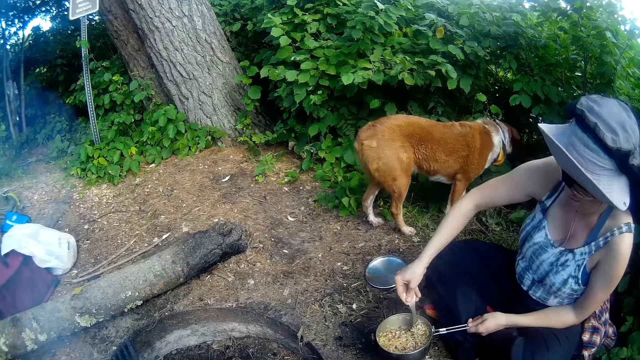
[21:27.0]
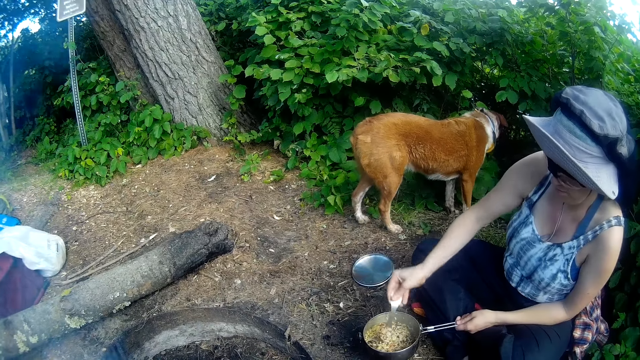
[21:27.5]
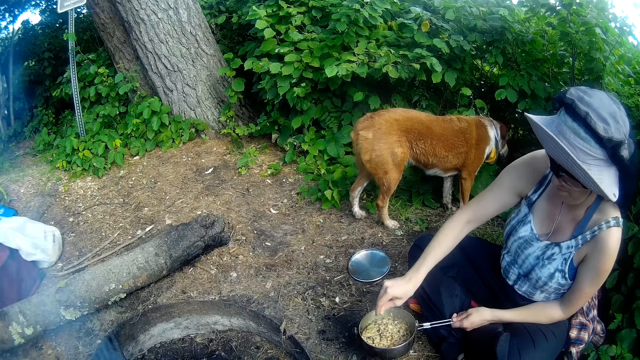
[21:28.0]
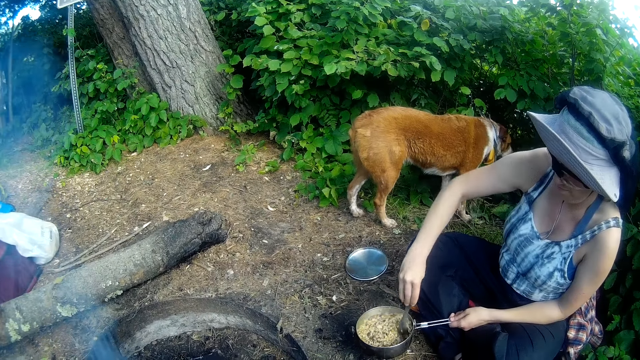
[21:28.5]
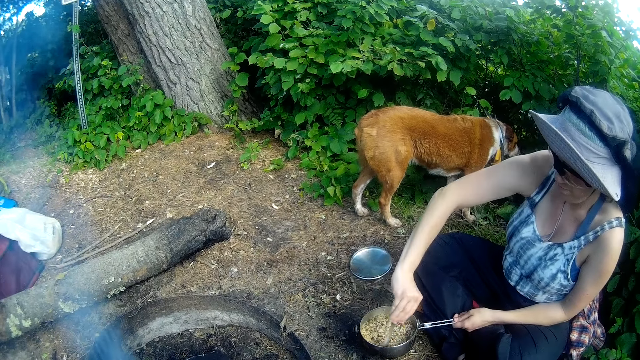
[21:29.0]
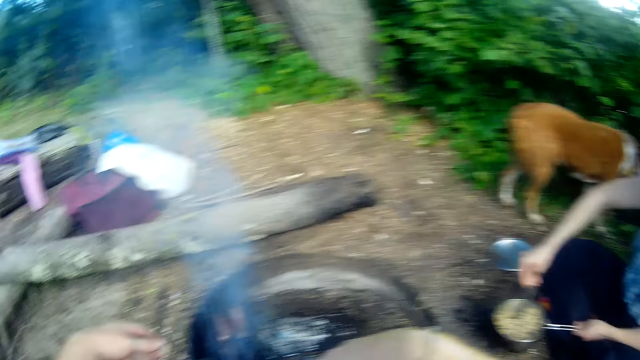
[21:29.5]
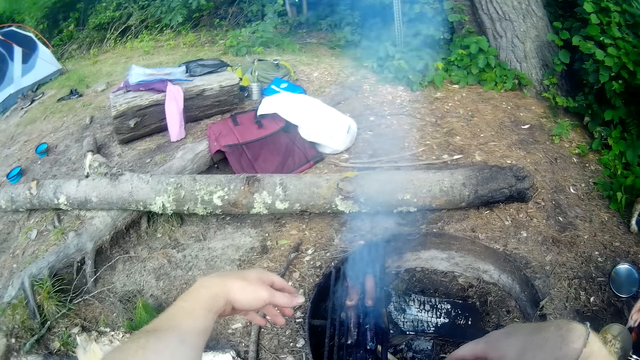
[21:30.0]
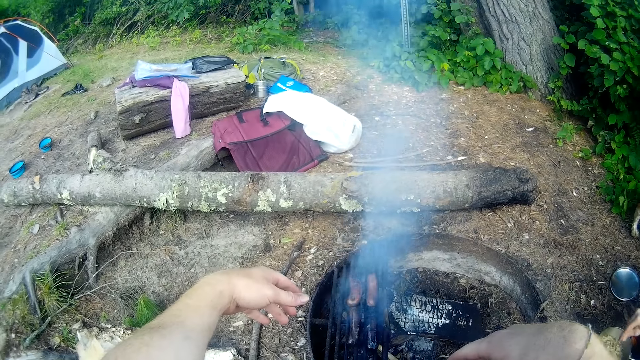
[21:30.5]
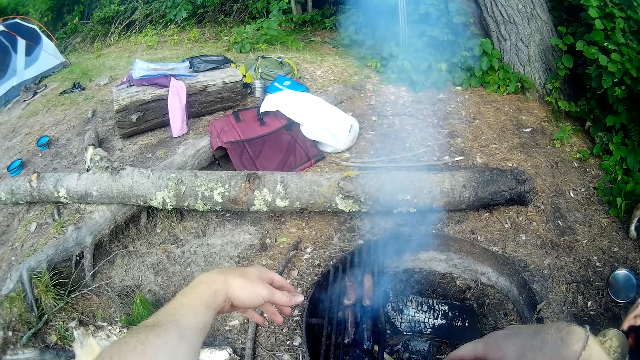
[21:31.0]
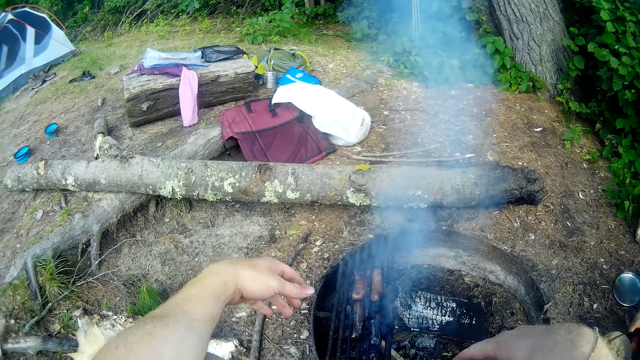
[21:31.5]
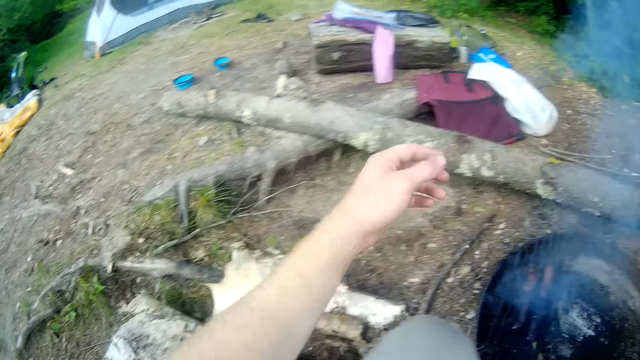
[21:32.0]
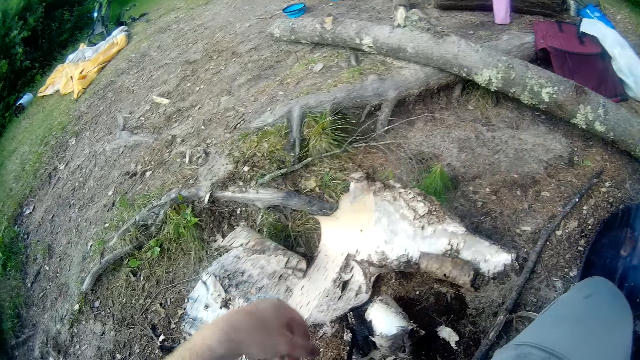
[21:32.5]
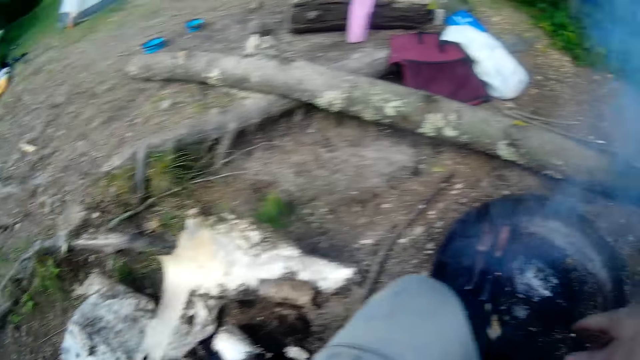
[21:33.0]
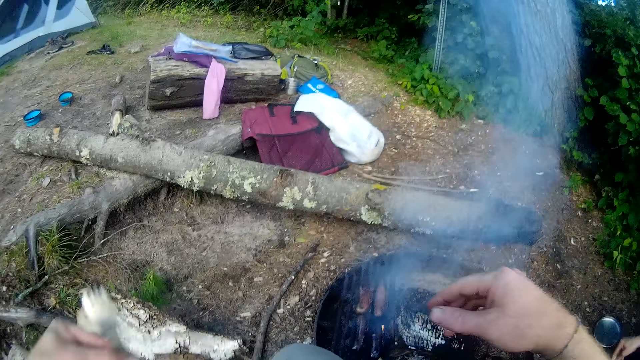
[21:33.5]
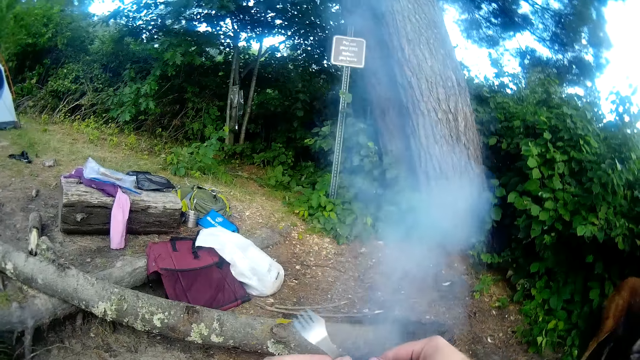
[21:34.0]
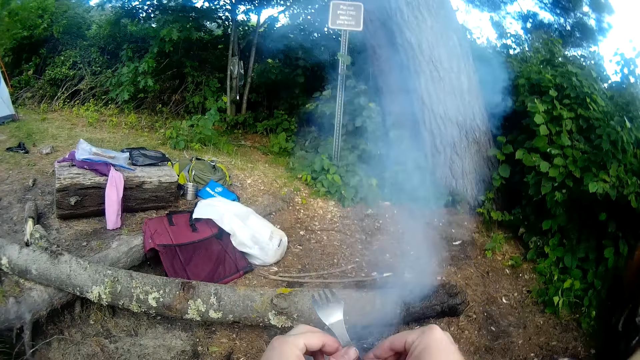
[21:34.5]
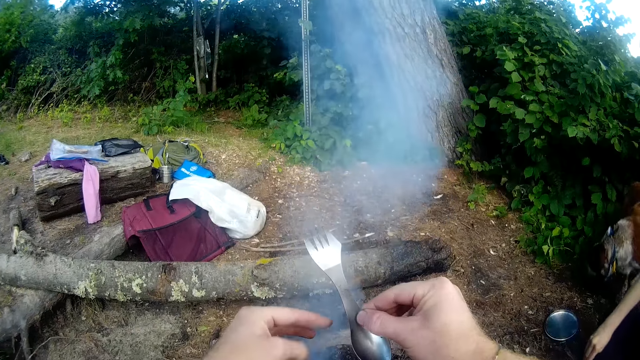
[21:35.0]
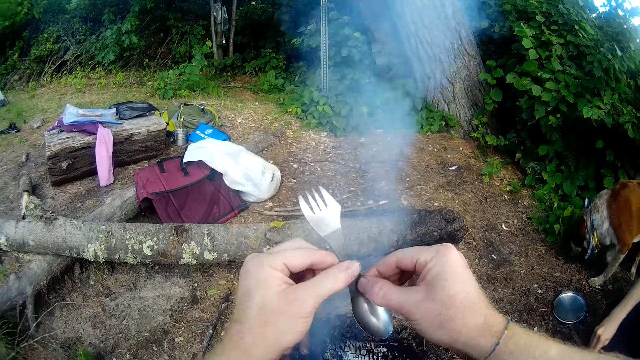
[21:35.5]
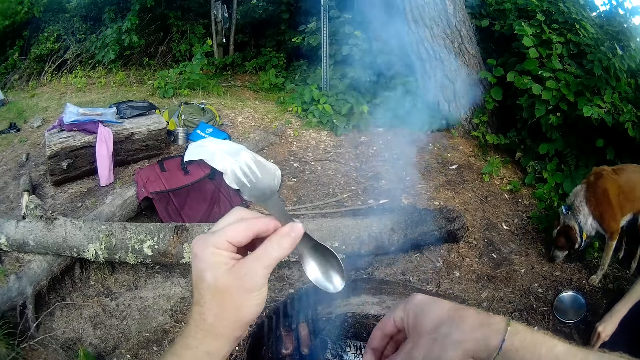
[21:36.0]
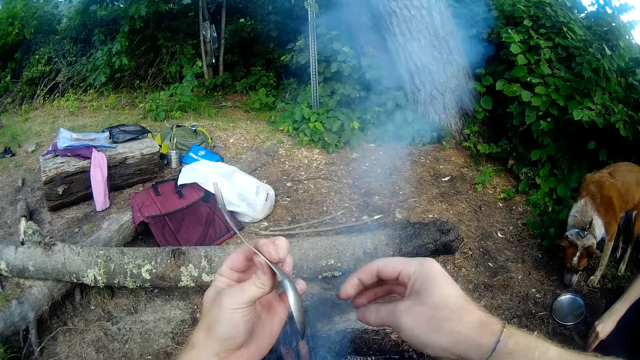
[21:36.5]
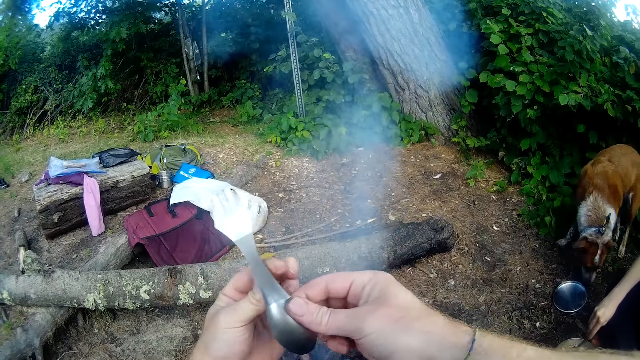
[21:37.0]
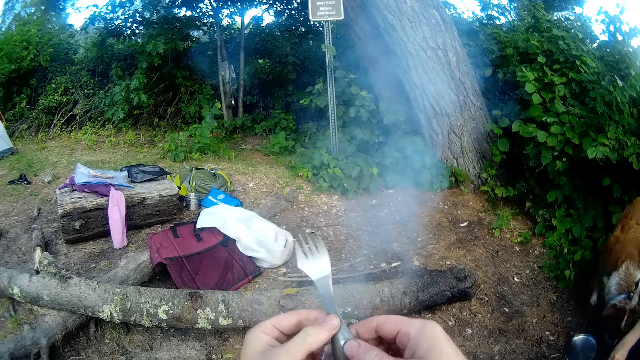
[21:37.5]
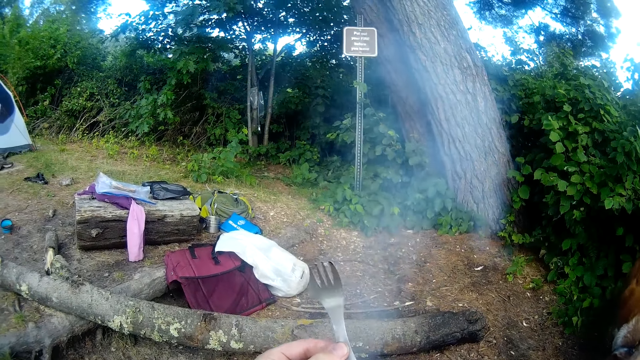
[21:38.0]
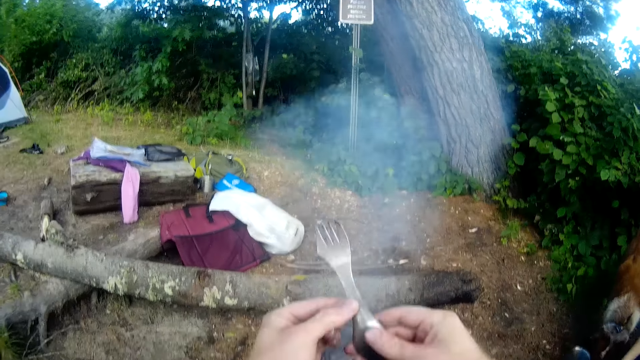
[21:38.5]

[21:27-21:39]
The camera wearer moves the spork or spoon to his right hand. He holds the spork in his hands. He wipes the spork with his right hand, with his finger.

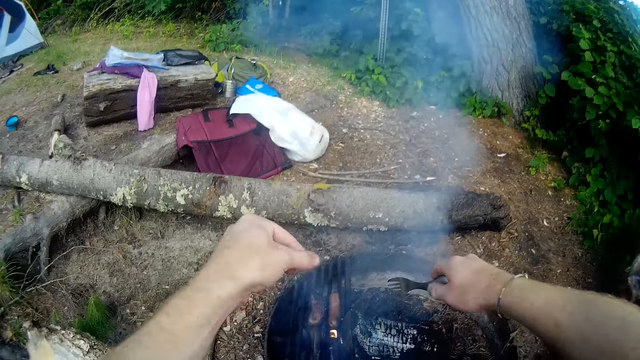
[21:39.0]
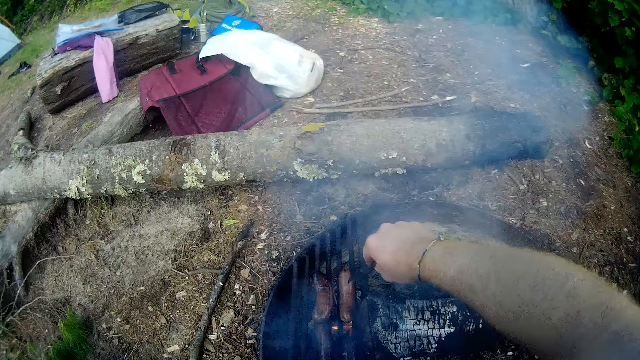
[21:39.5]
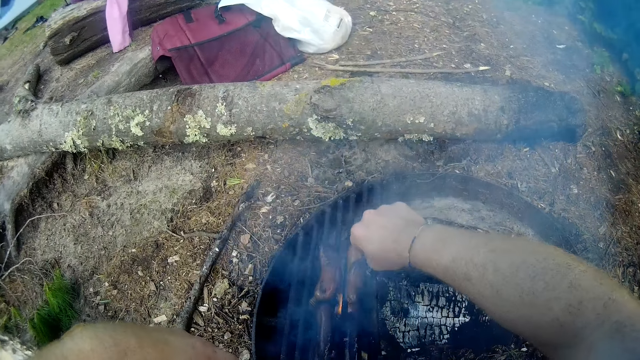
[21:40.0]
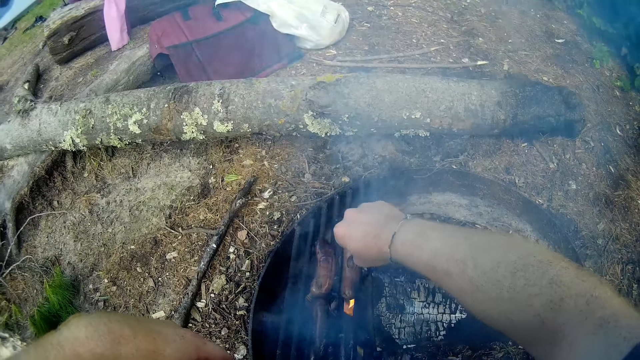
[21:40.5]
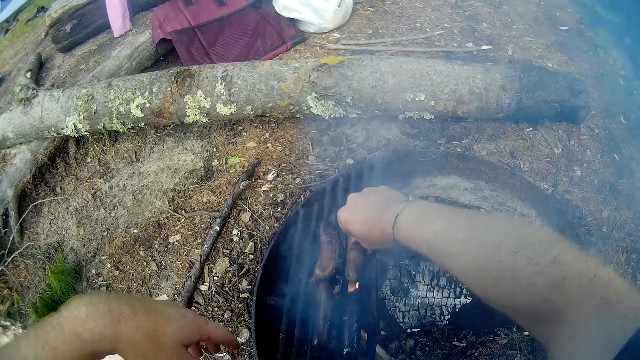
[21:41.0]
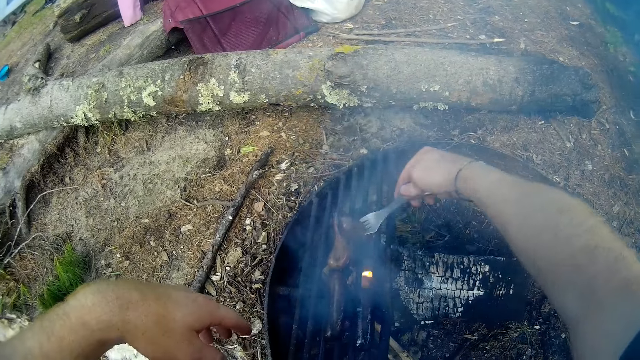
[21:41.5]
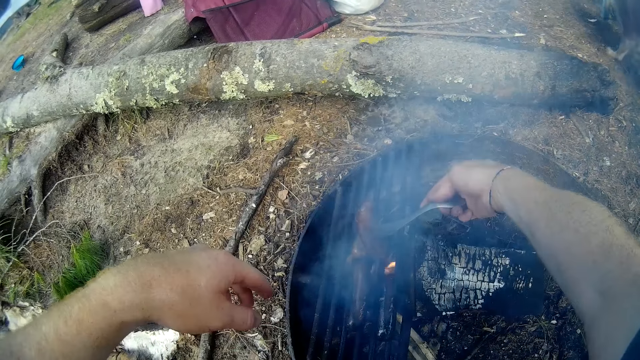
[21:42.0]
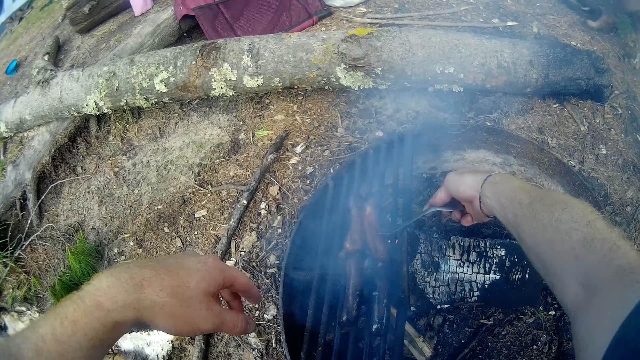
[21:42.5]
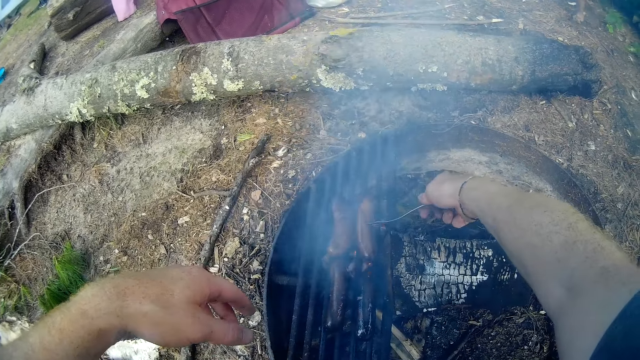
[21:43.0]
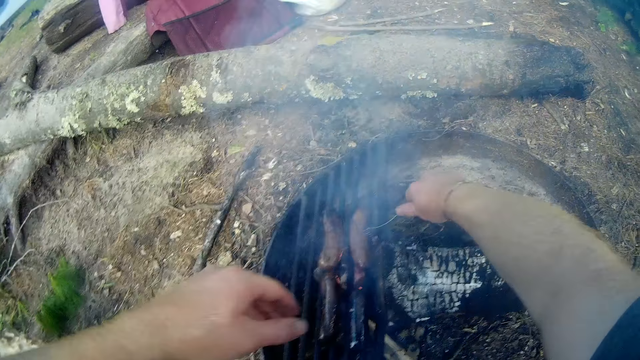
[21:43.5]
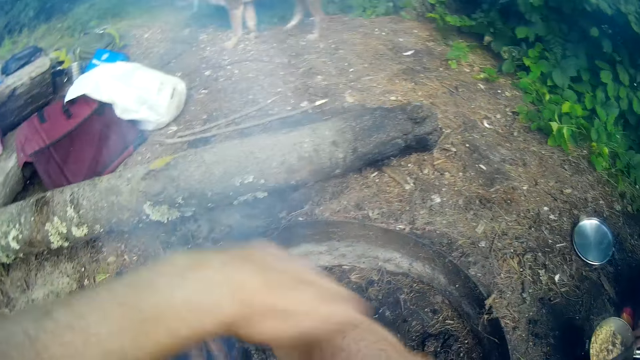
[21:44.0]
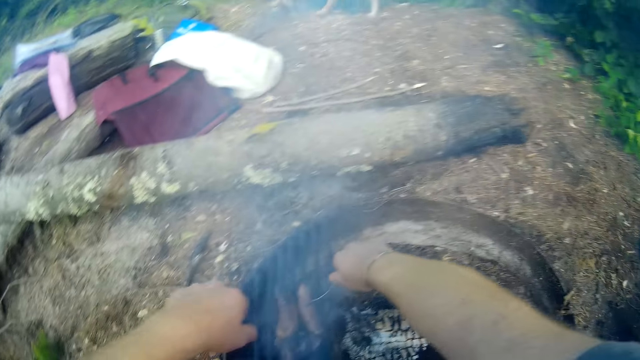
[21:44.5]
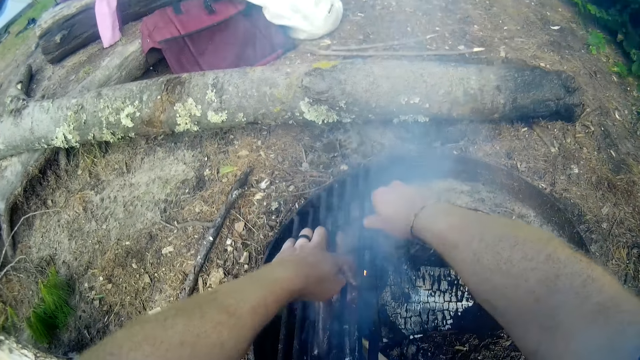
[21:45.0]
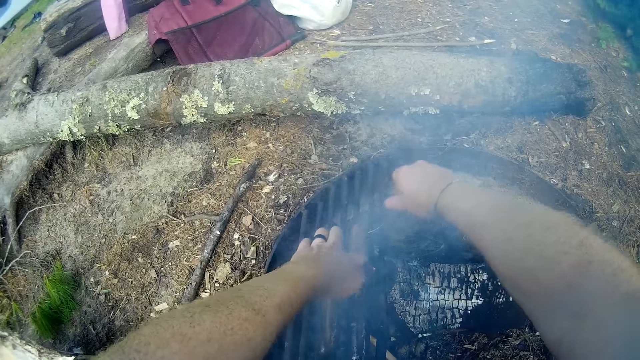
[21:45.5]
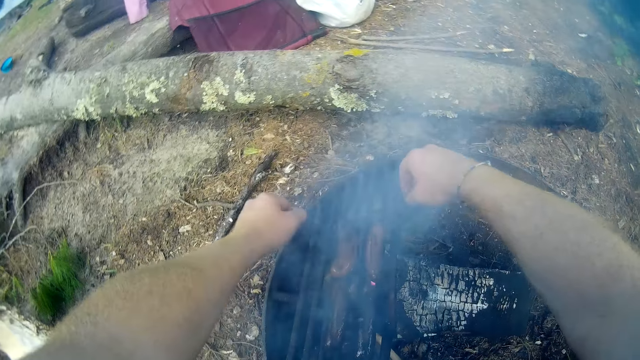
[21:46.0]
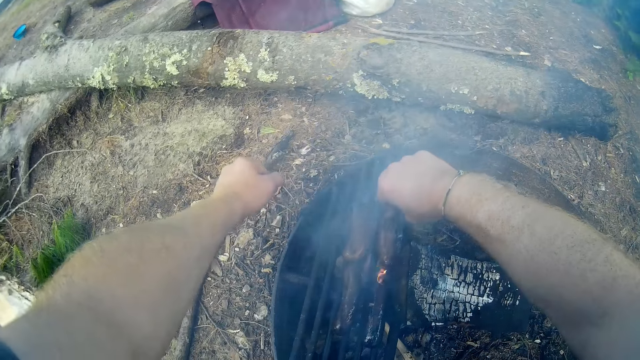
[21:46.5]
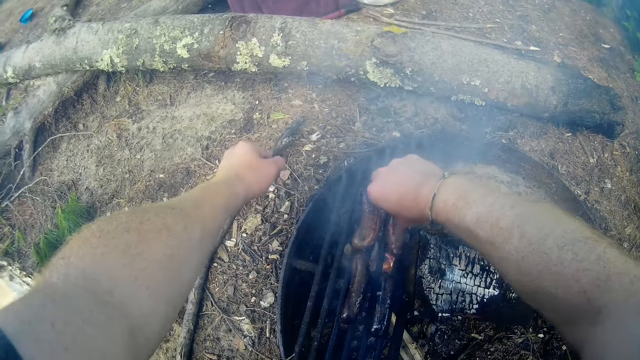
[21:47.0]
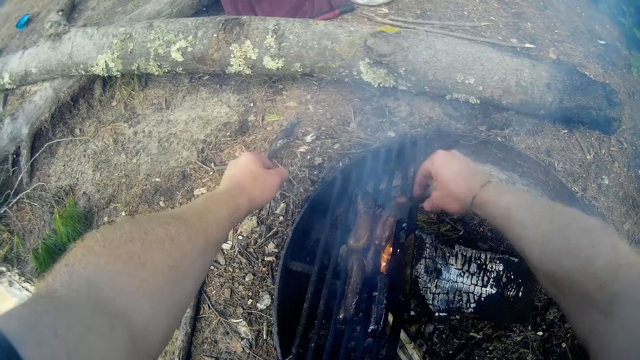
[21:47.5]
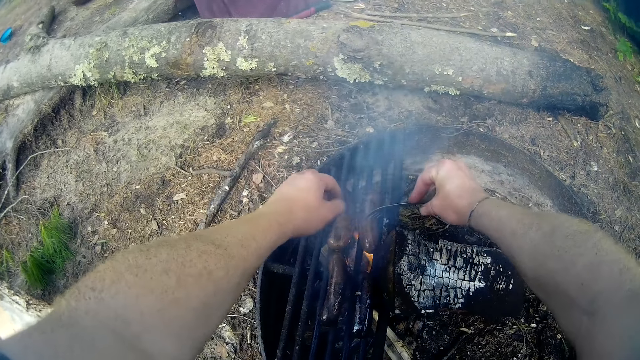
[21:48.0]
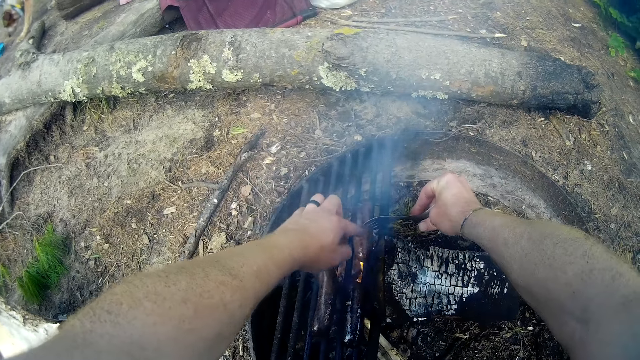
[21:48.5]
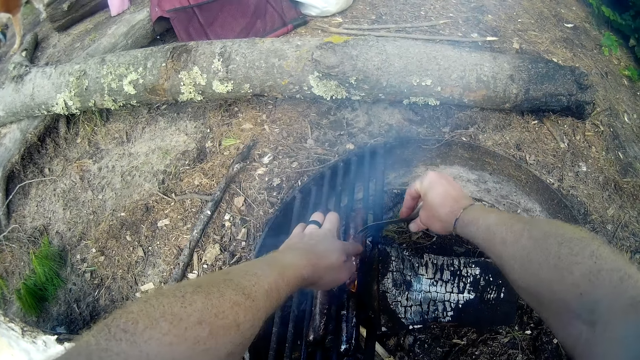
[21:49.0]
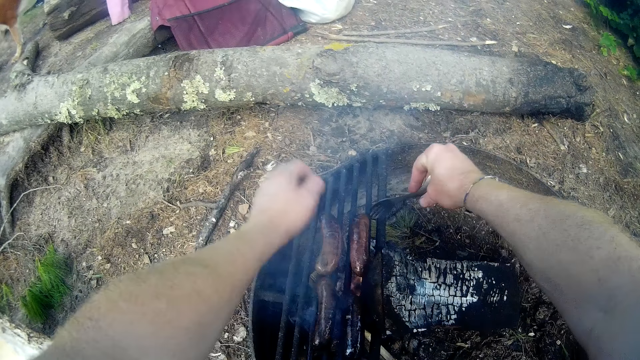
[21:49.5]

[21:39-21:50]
The camera wearer turns the second sausage on the fire with the fork or spork. They pick up the second sausage with the spork and drop the sausage on the fire.
